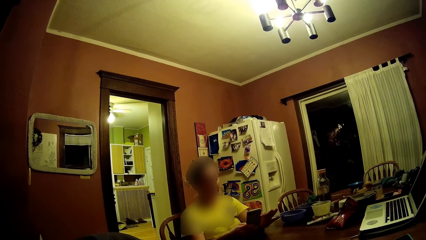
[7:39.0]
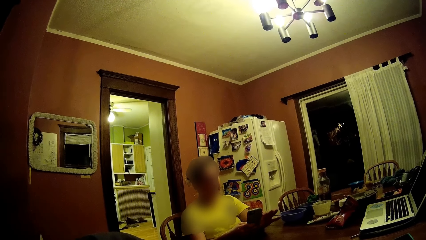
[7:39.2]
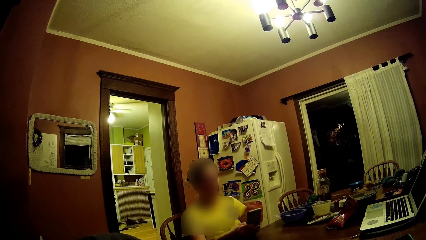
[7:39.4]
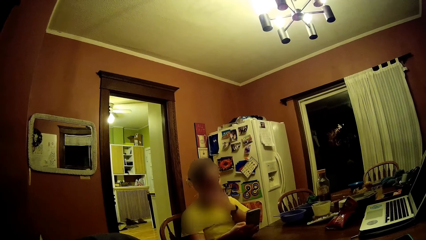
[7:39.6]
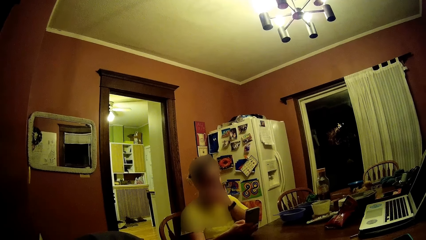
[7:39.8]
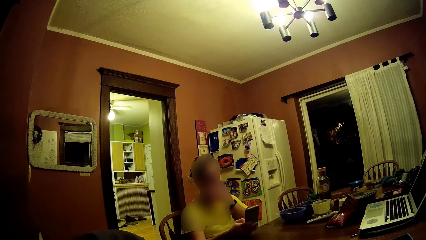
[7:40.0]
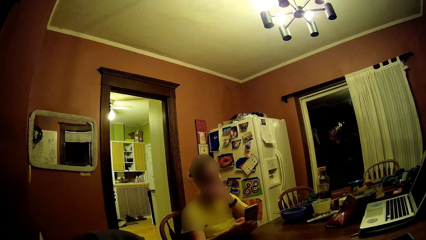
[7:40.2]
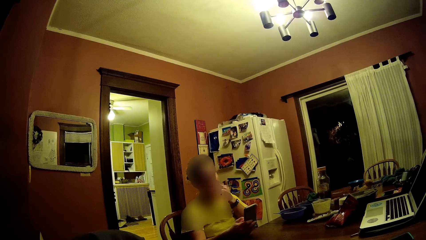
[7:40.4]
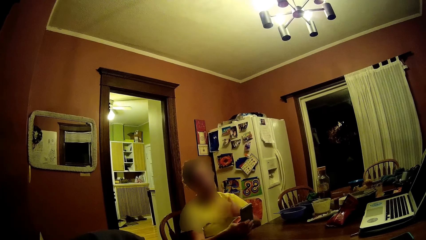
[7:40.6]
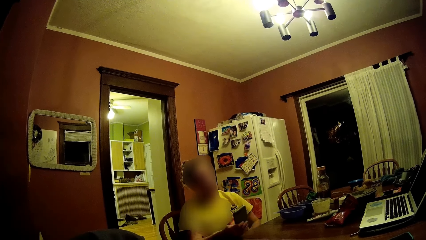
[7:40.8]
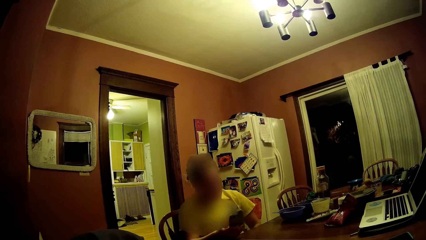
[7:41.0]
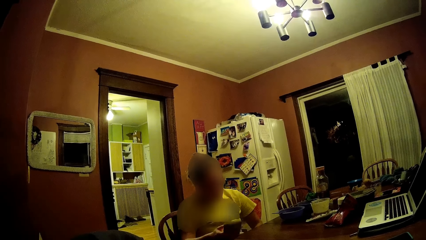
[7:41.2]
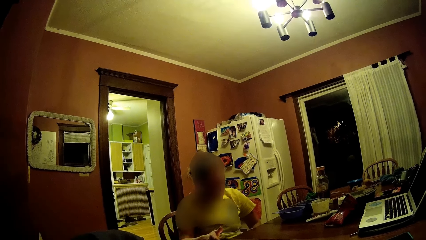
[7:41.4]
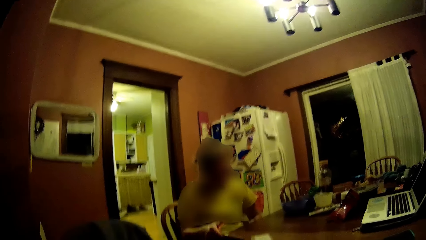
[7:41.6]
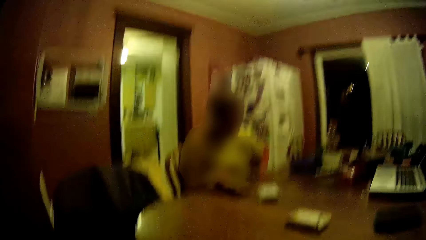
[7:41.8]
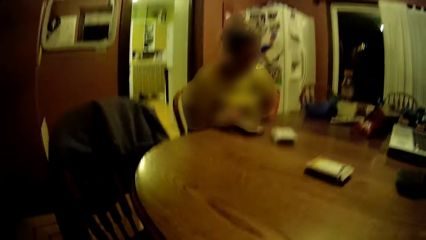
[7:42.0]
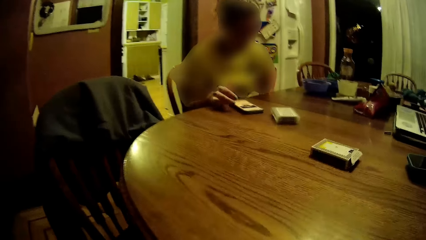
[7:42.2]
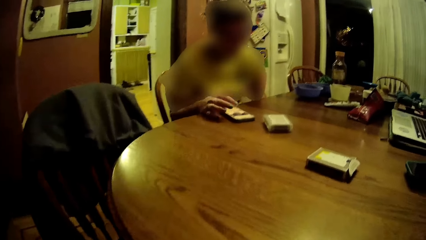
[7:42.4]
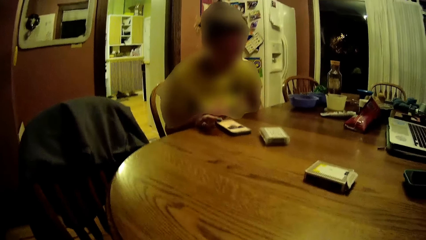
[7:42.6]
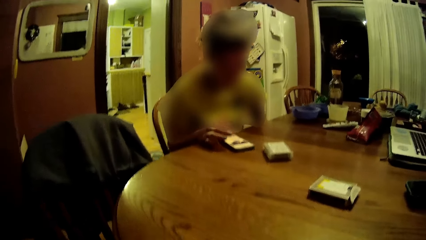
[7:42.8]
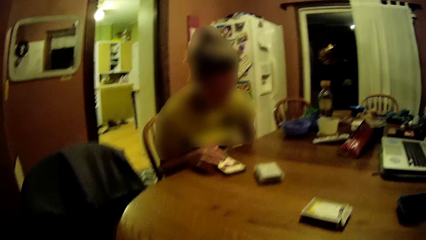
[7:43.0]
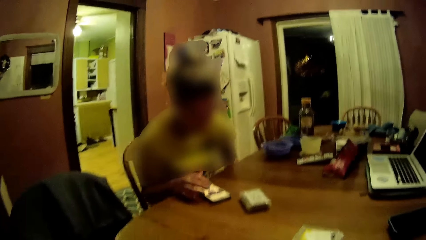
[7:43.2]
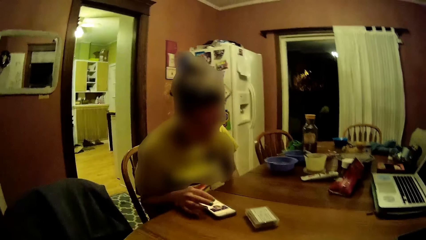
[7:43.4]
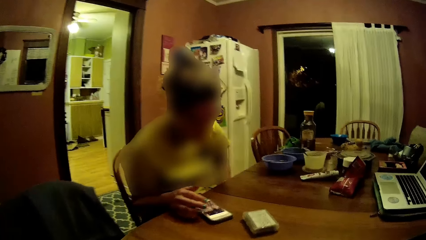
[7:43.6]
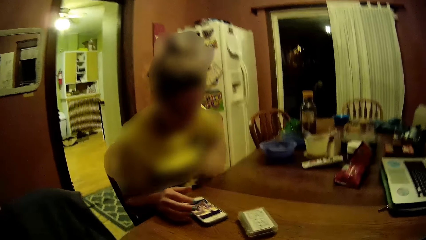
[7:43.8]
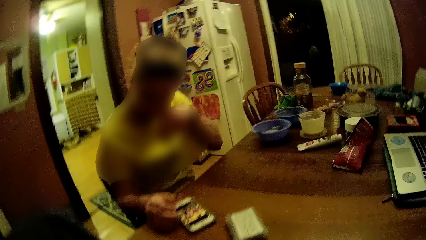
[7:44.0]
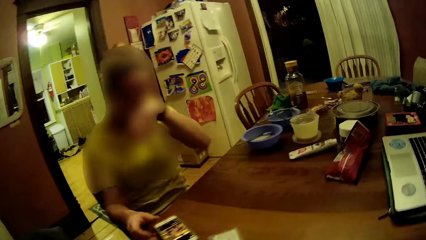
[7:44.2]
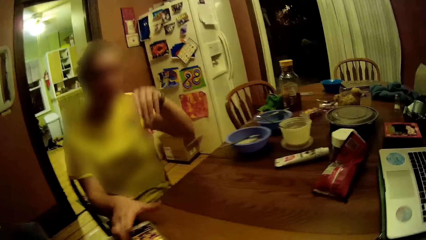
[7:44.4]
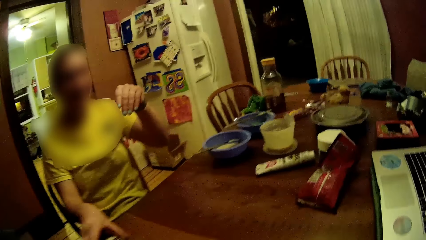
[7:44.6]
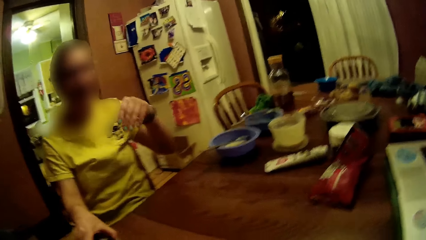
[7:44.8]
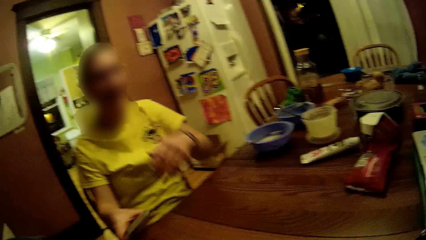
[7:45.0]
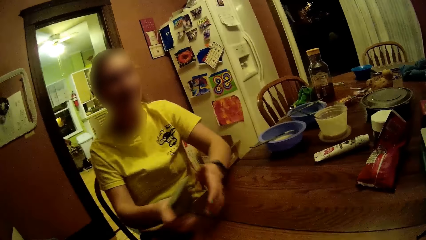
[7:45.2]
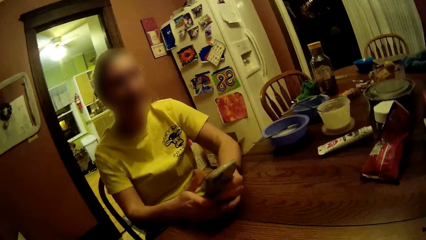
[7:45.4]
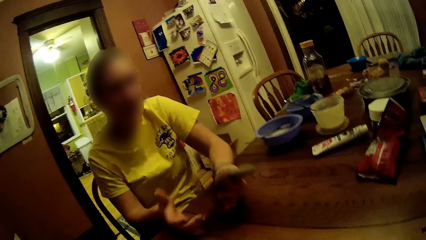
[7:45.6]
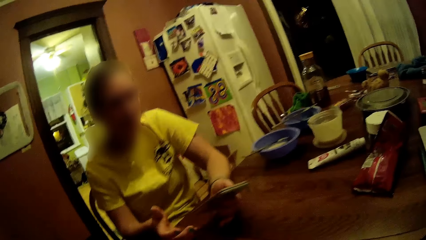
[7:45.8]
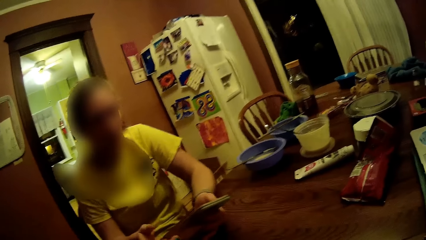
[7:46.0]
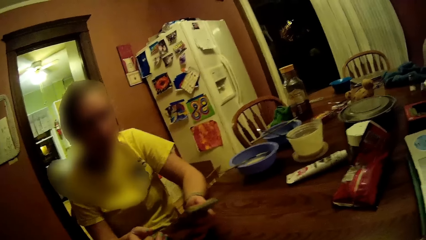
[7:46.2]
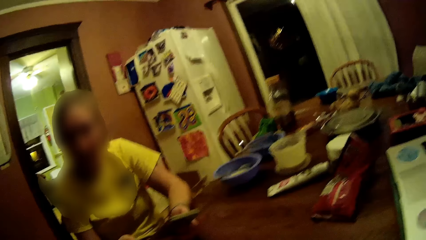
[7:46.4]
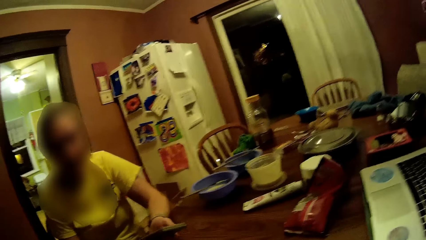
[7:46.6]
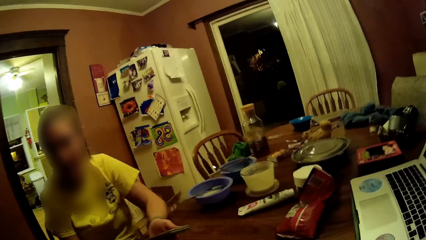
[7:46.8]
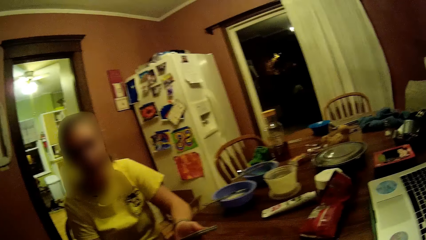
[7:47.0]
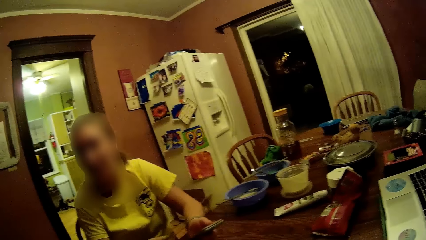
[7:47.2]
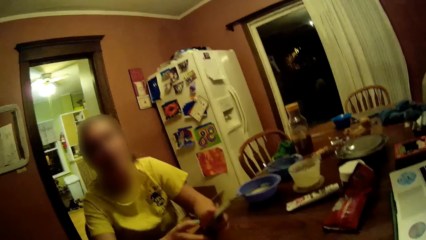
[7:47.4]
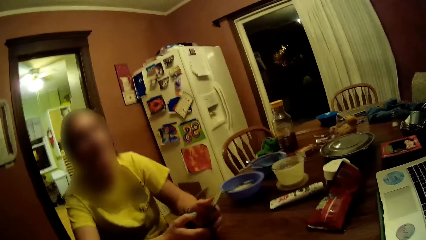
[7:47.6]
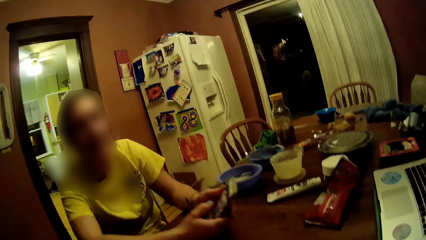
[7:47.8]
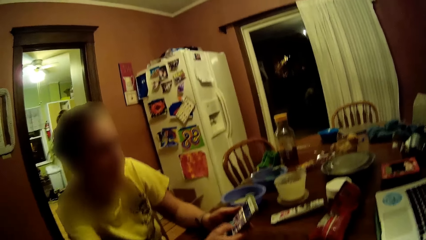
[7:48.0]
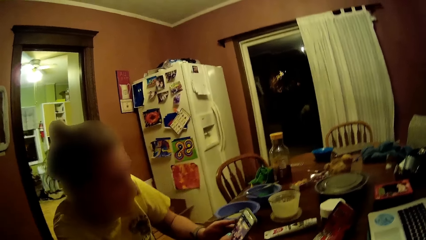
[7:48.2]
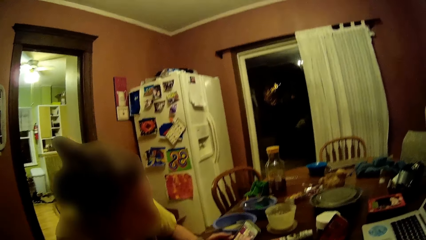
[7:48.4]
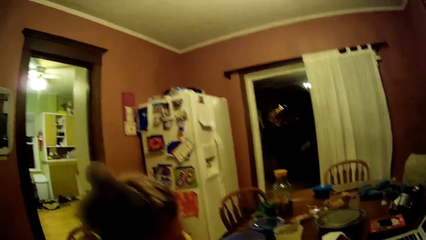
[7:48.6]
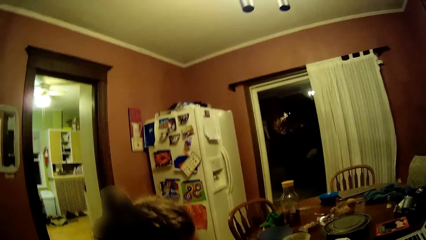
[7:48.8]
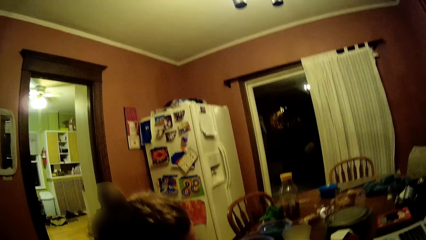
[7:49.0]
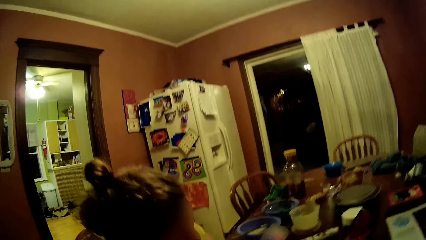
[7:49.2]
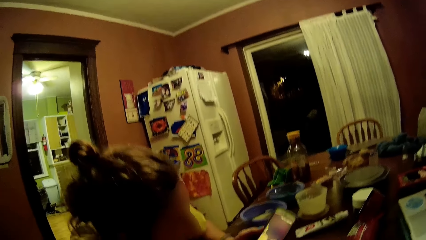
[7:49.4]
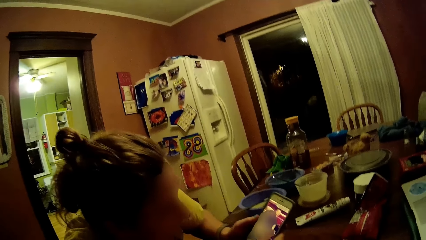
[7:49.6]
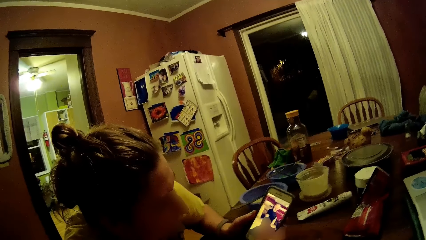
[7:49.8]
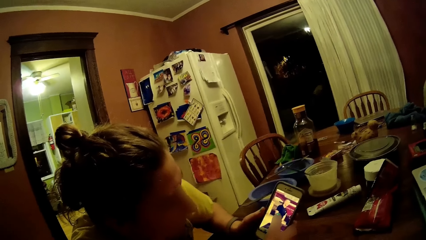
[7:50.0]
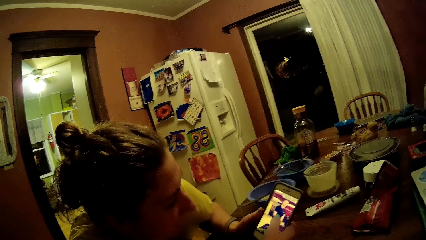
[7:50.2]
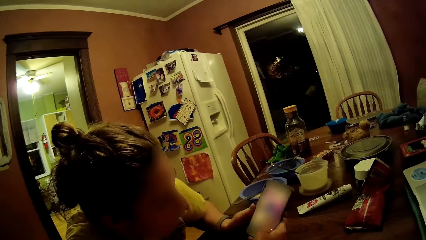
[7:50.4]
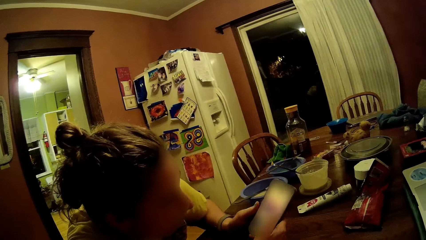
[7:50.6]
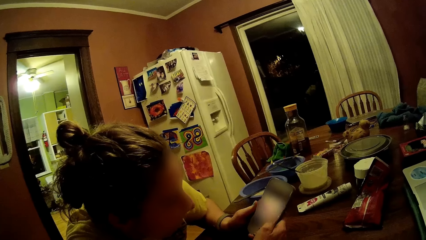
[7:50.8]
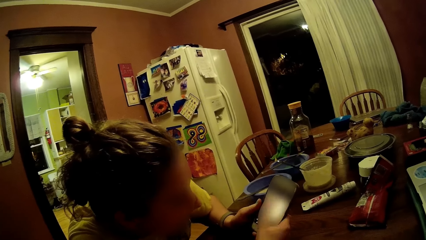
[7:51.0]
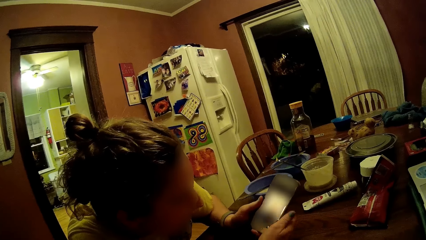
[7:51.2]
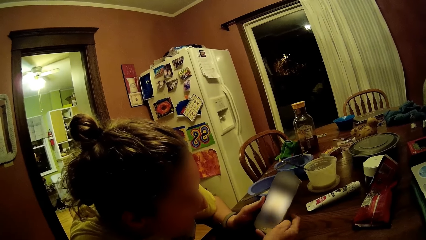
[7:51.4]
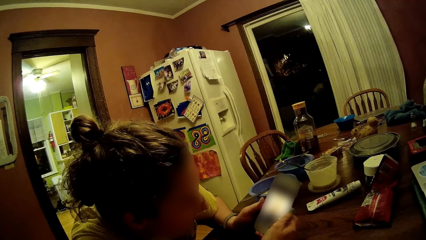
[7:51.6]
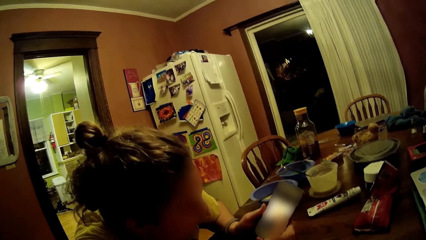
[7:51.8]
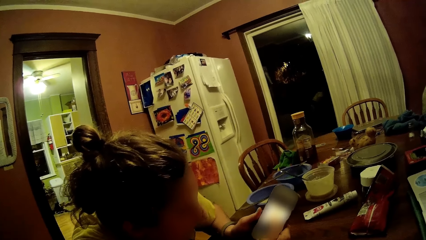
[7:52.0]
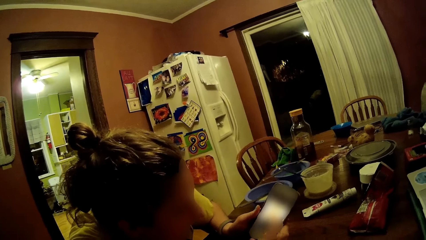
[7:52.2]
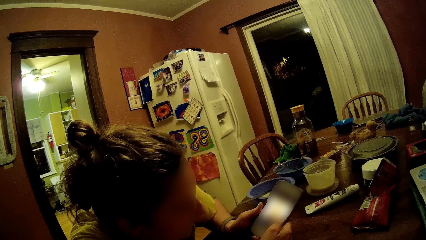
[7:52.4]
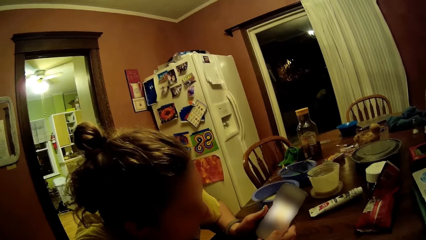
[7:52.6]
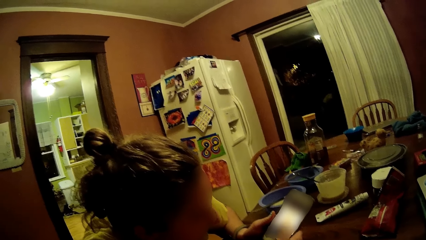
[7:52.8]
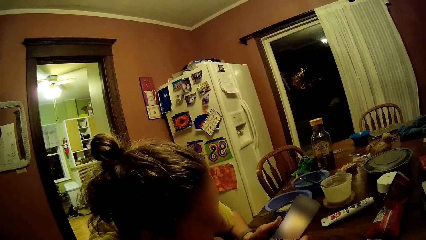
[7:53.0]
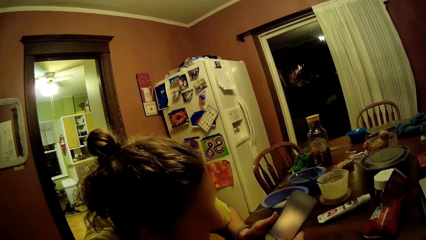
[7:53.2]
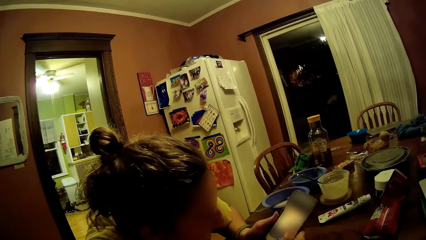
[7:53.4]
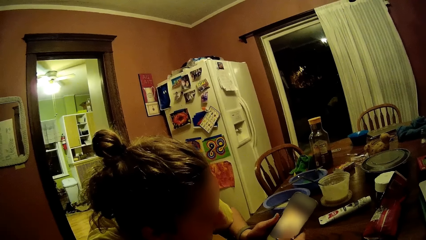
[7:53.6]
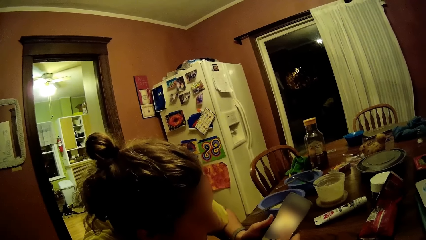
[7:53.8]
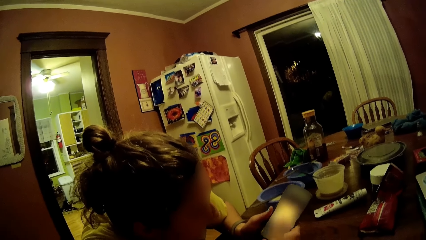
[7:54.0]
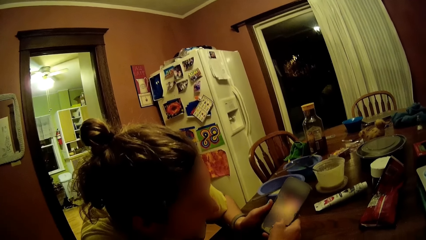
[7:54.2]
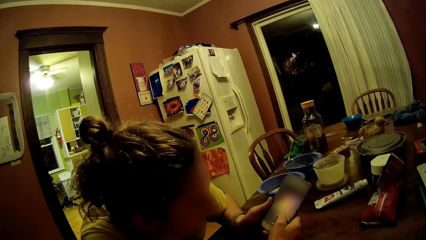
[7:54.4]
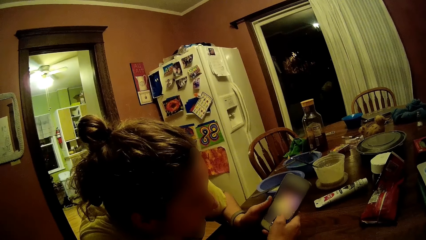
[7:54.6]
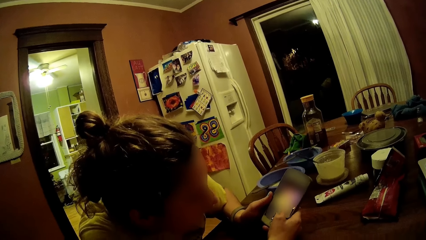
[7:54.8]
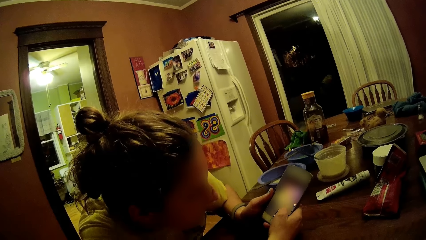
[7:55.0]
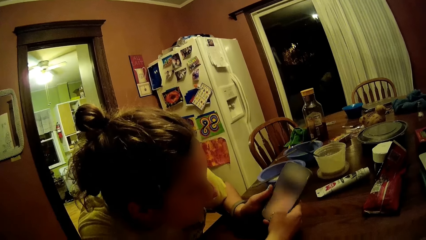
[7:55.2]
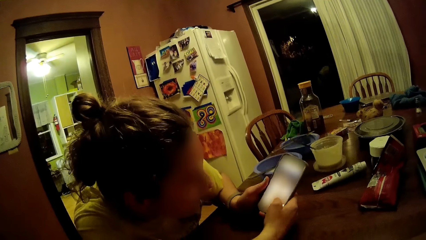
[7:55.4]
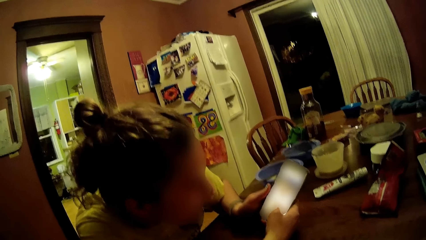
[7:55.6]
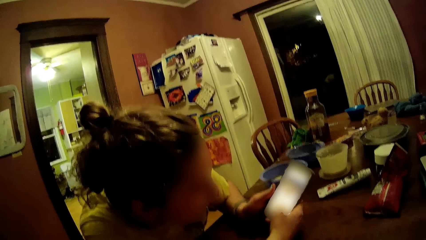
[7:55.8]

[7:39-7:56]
The woman drops her phone on the table with her right hand and operates her phone. The woman picks up her phone from the table with her right hand. The camera wearer talks to the woman. The woman operates her phone. The camera wearer looks at the woman's phone.
